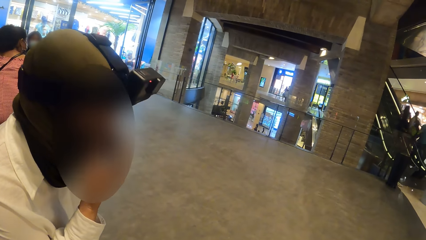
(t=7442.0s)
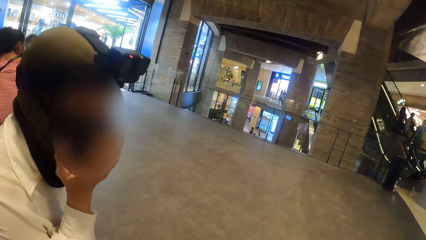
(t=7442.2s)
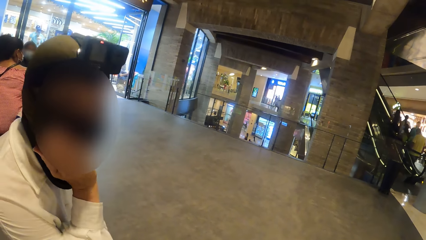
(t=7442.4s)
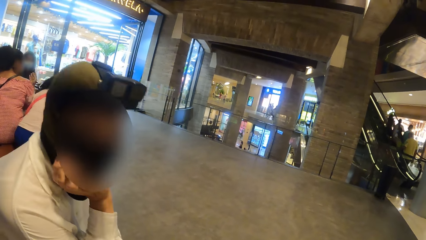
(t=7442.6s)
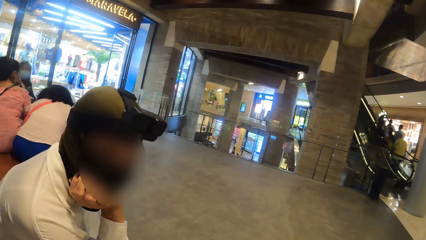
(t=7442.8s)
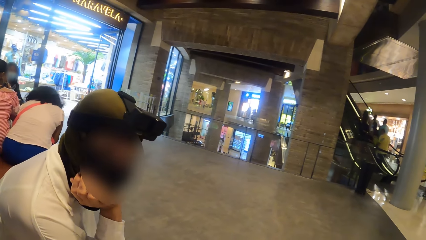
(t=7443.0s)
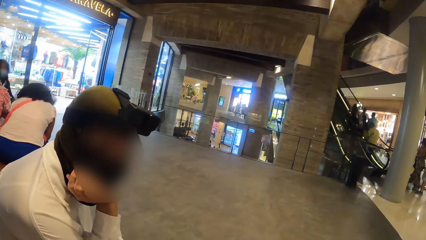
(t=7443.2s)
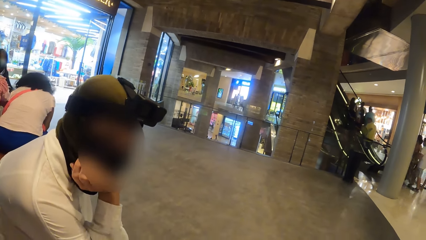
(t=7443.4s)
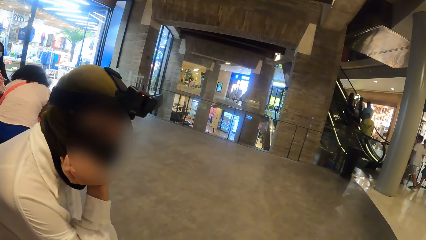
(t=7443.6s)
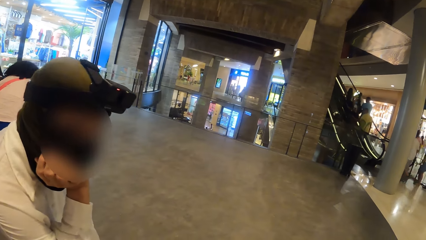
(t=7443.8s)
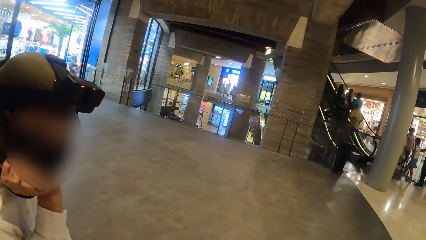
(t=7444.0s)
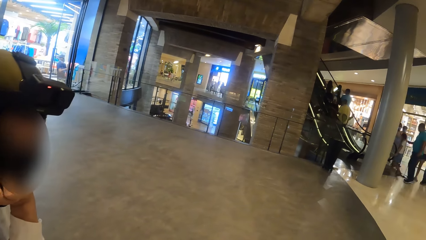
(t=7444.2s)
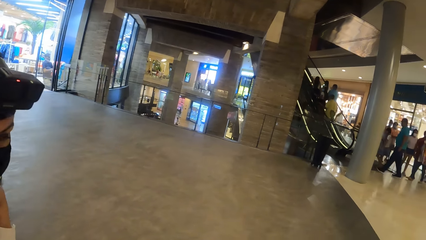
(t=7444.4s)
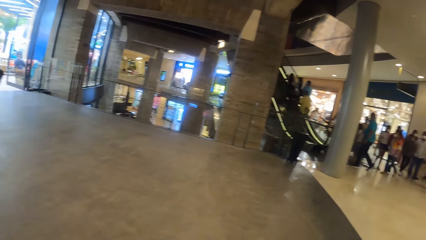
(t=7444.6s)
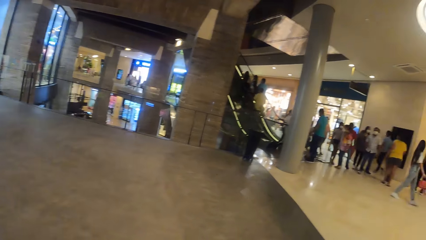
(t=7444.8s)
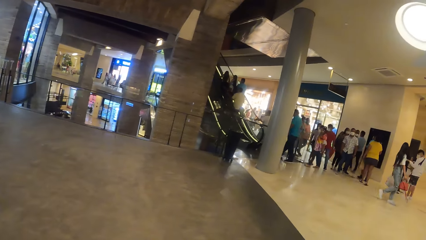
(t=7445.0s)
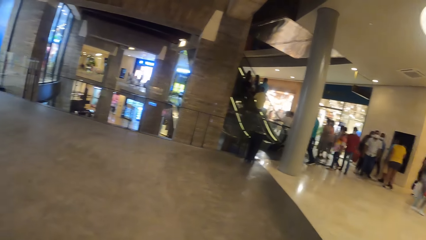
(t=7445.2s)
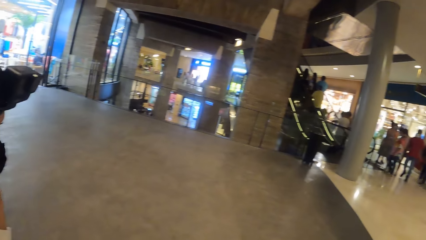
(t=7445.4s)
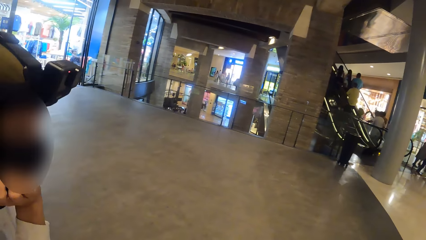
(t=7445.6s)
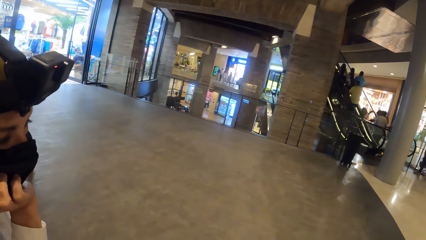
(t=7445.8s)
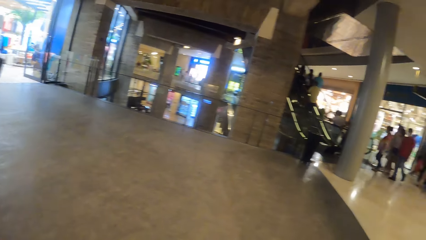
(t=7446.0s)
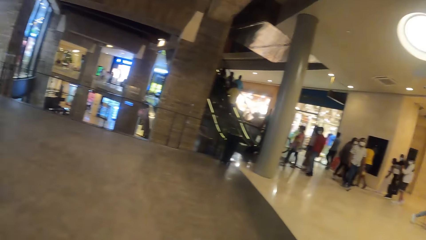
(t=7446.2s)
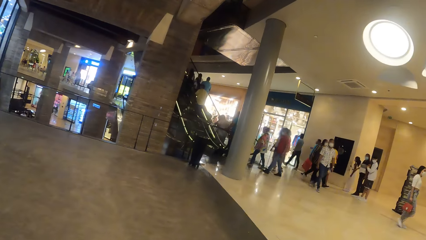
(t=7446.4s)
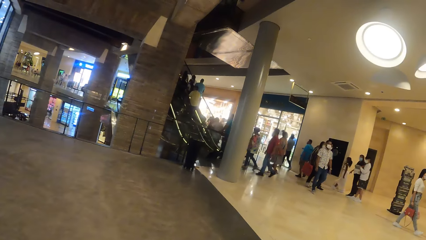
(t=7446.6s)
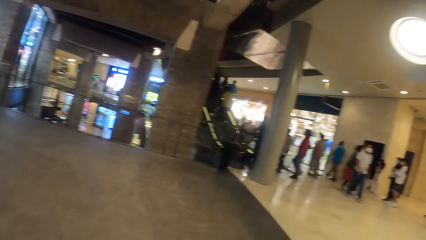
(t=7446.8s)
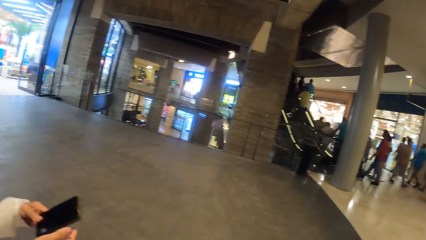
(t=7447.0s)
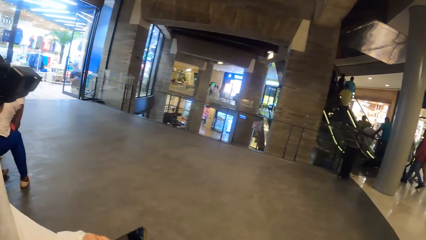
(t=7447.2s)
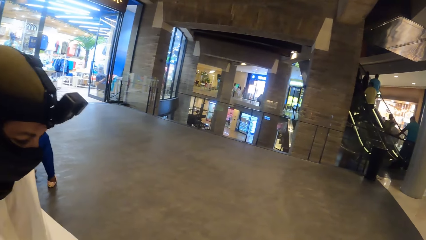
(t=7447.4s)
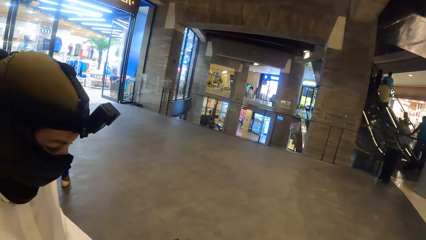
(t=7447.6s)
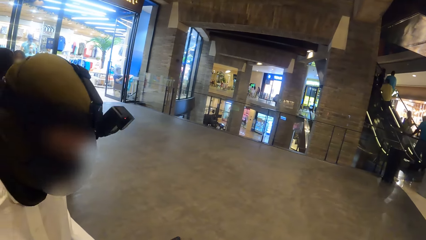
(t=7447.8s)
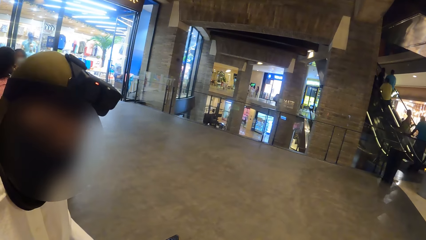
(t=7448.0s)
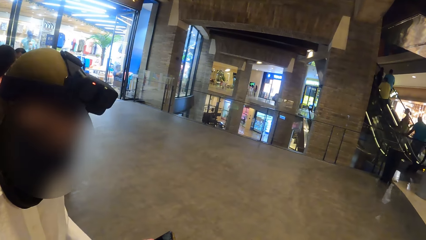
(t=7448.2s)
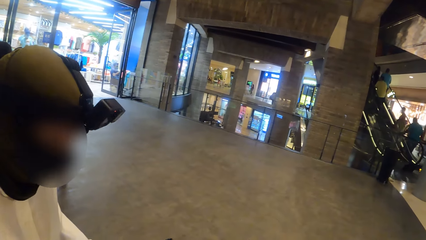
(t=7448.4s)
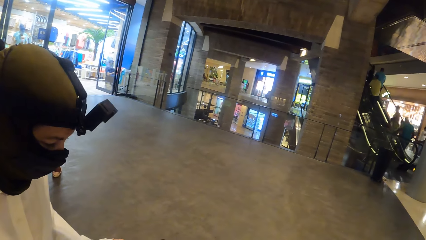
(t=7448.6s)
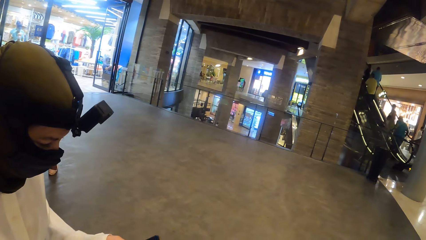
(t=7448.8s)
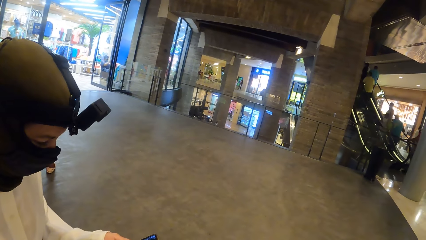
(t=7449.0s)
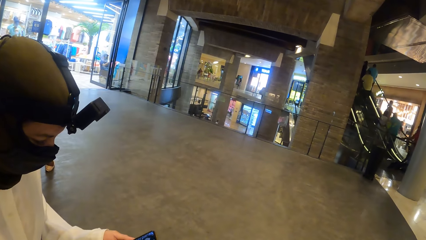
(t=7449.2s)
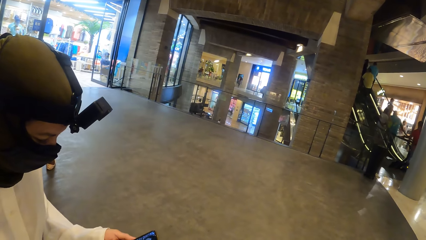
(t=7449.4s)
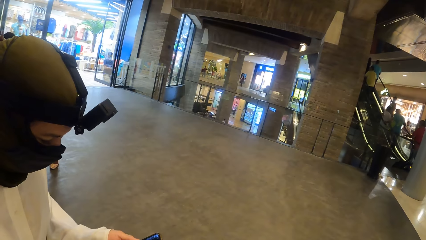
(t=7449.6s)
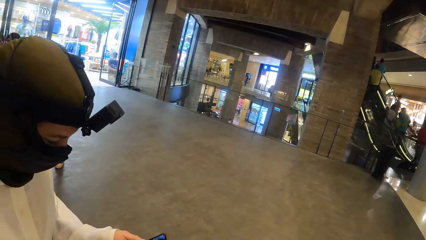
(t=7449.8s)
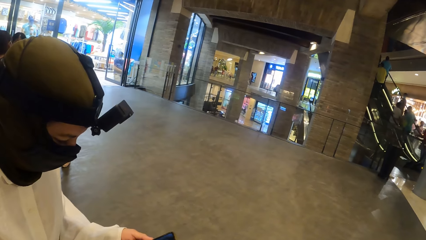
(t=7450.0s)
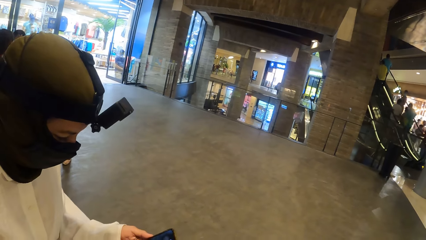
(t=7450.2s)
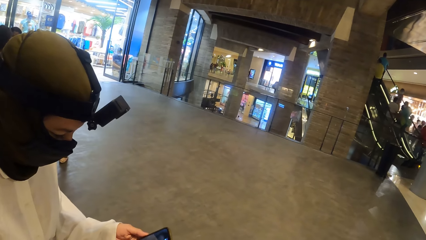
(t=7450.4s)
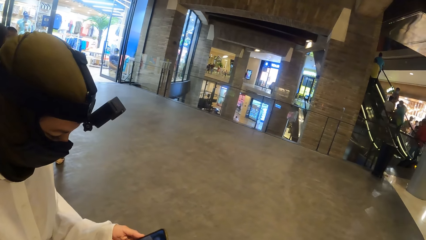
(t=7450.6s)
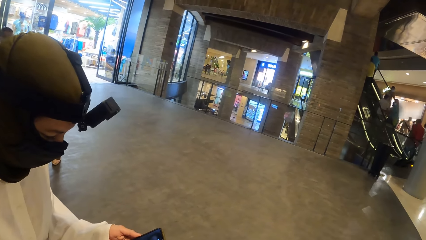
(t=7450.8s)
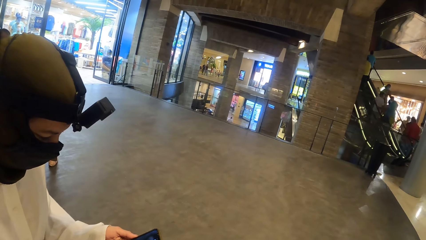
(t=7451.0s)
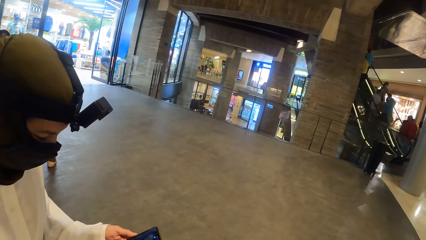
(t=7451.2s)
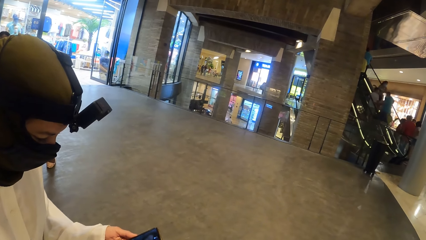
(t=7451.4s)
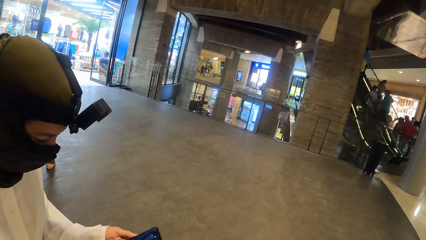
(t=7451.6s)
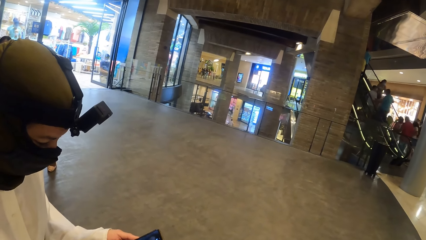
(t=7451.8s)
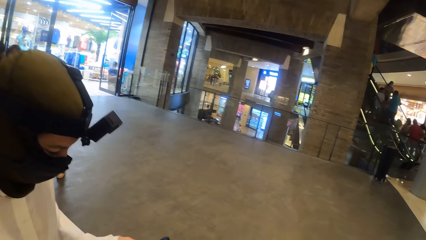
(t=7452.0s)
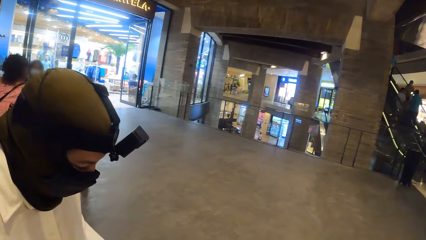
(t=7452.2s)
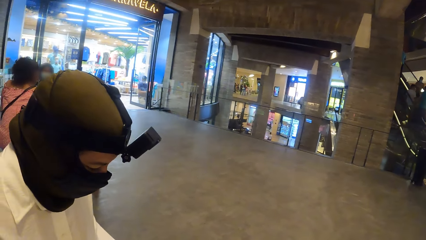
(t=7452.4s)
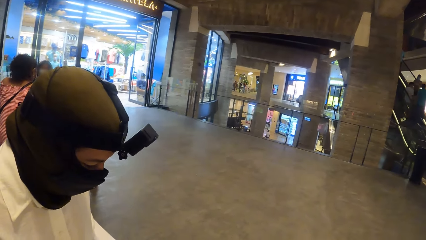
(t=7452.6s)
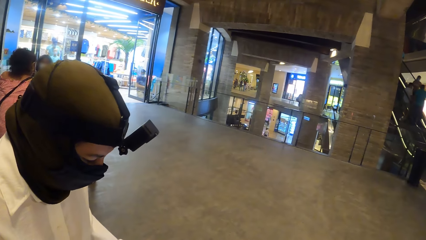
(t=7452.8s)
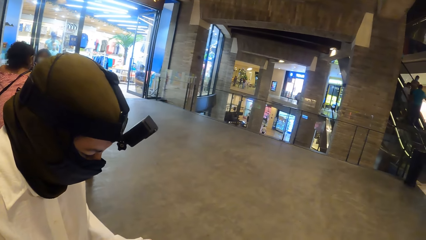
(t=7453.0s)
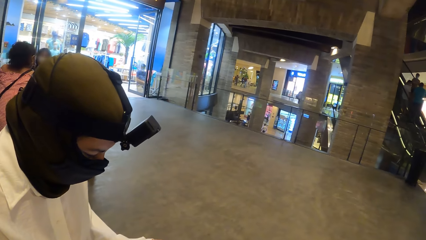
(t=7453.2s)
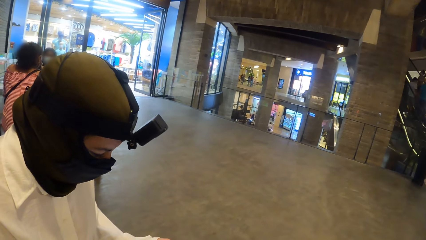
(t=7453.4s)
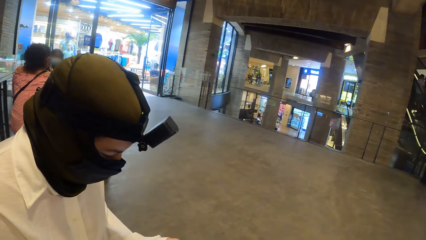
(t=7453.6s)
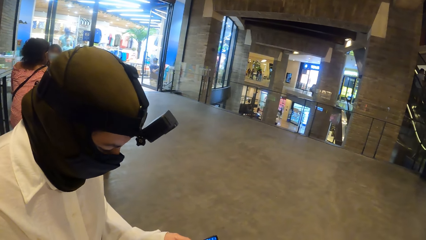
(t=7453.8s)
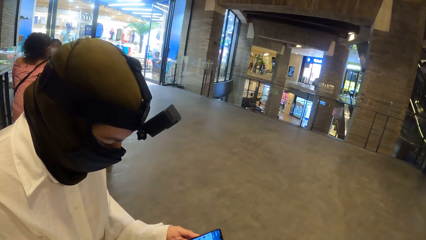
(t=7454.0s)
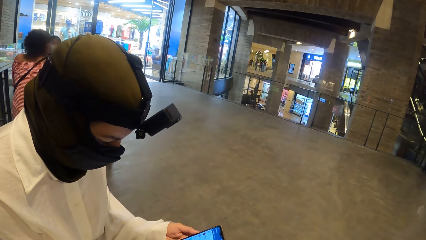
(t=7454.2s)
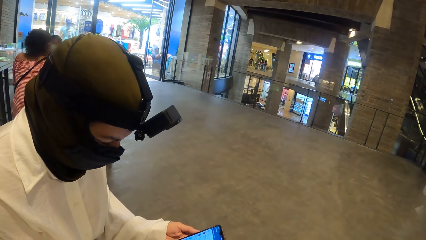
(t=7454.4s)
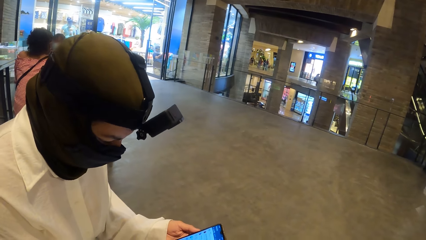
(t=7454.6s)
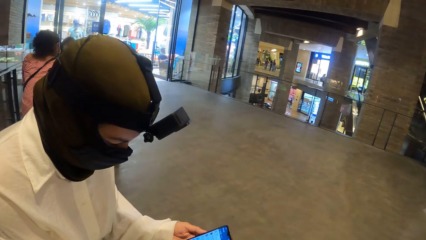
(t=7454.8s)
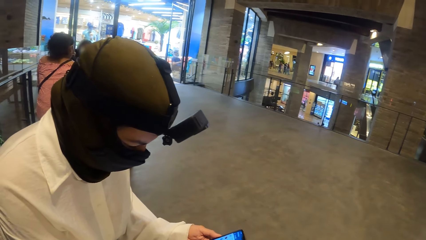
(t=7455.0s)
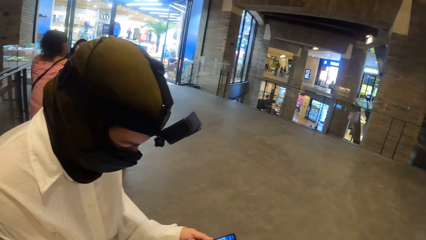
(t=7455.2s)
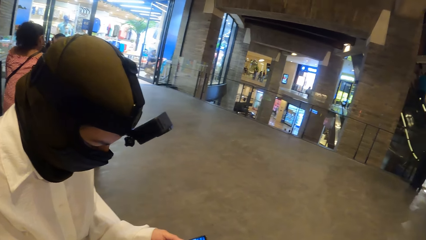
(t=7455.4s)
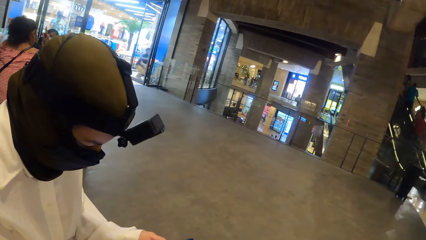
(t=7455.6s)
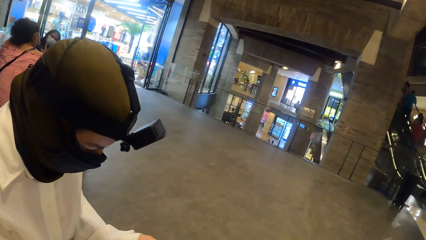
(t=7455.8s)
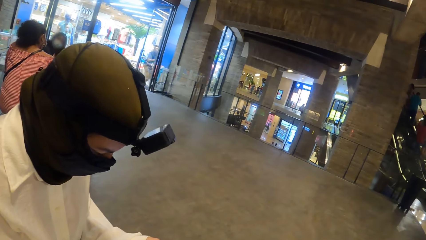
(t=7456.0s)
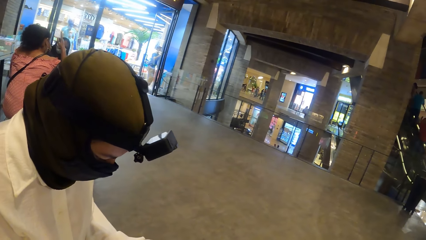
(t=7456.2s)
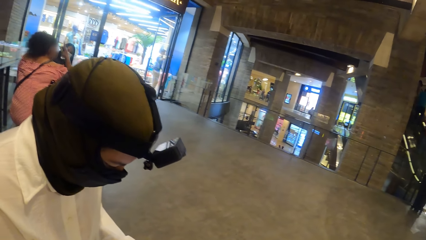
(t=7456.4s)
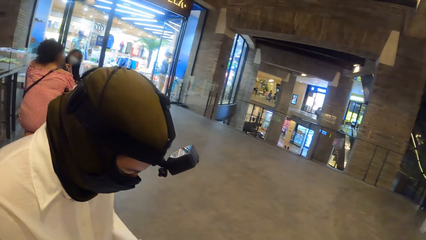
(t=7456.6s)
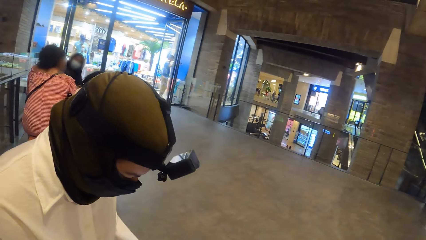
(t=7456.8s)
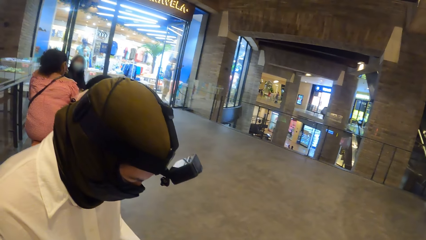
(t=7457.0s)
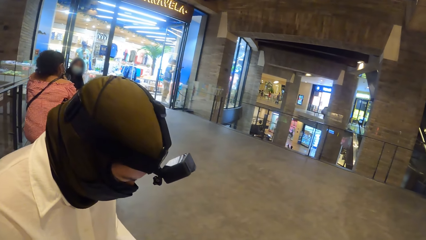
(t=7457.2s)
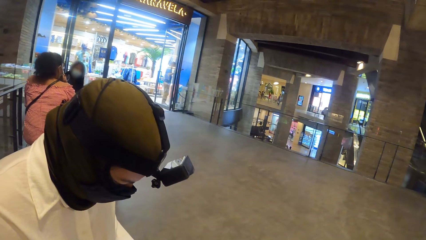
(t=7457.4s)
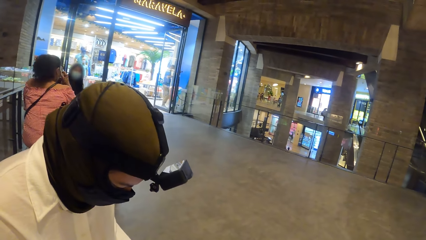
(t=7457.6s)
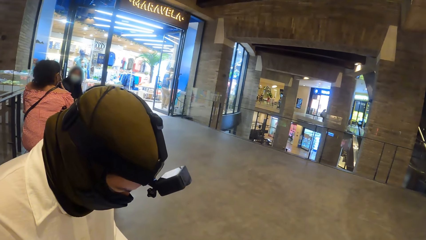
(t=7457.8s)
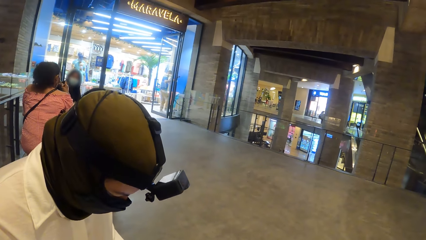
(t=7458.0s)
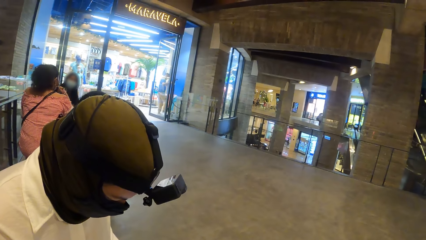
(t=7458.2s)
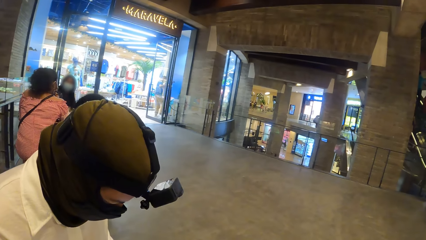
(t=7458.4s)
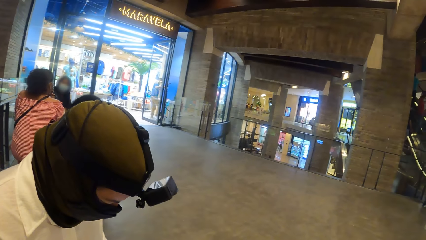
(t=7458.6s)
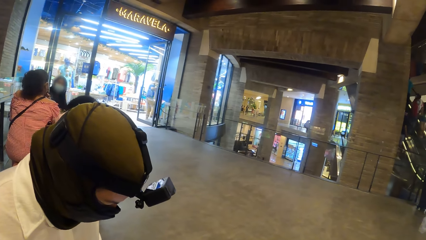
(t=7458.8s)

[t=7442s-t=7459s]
The woman rests her right hand on her chin. The camera wearer looks around. The woman holds a phone with both hands. The camera wearer interacts with the woman. The woman operates the phone with both hands.
